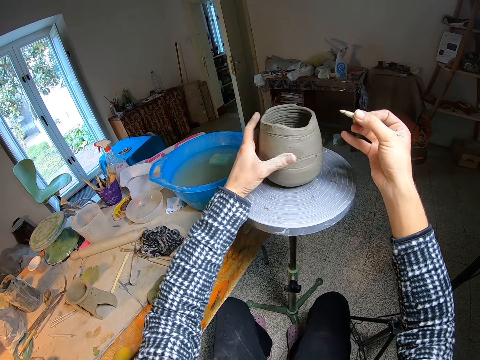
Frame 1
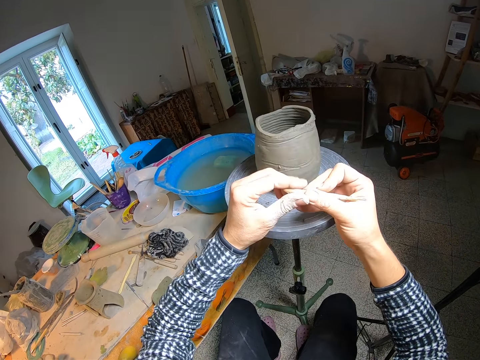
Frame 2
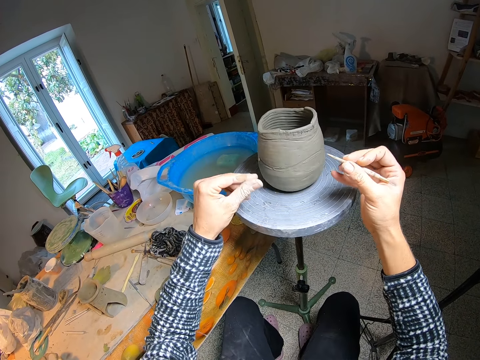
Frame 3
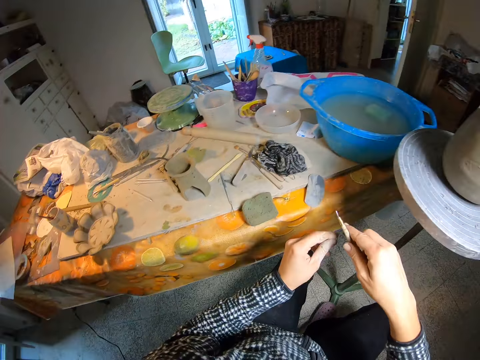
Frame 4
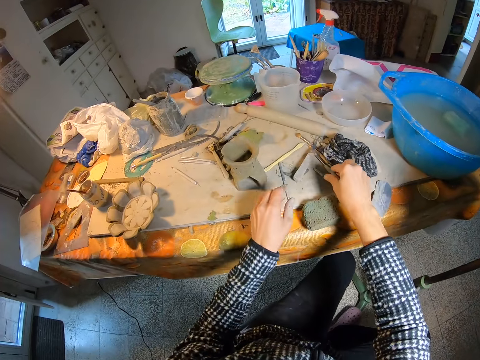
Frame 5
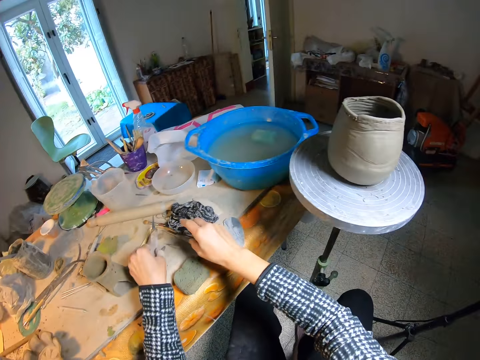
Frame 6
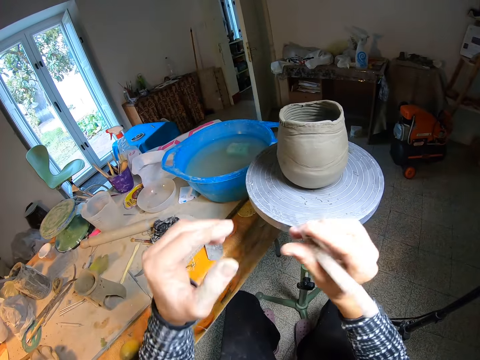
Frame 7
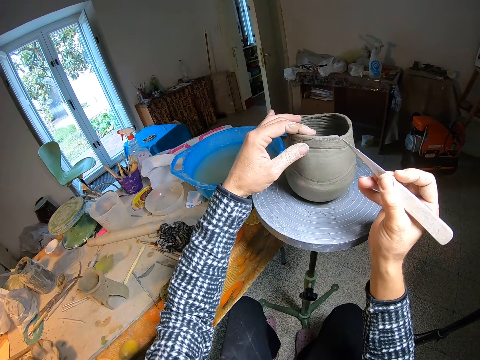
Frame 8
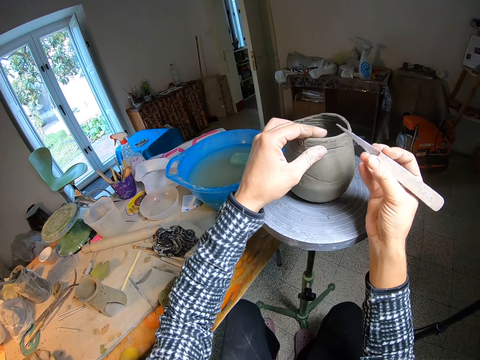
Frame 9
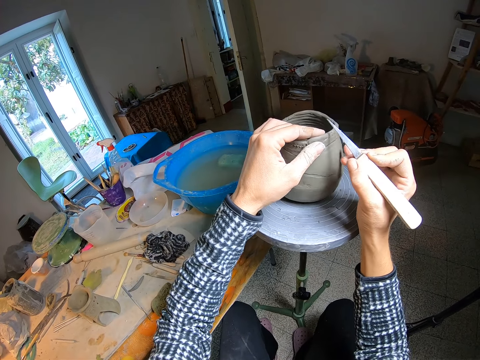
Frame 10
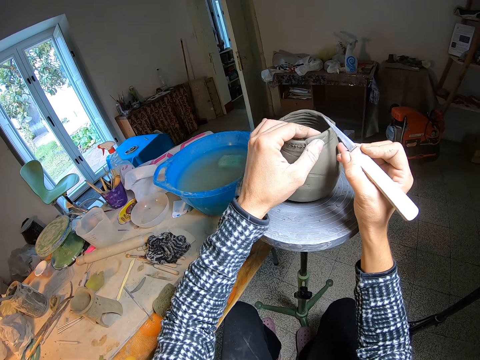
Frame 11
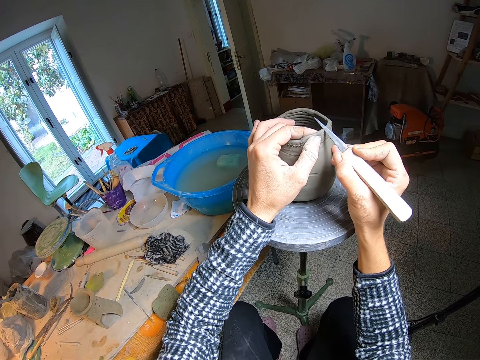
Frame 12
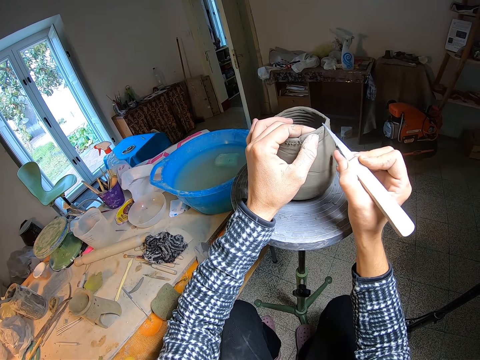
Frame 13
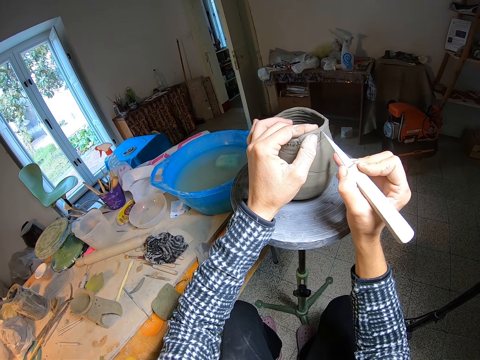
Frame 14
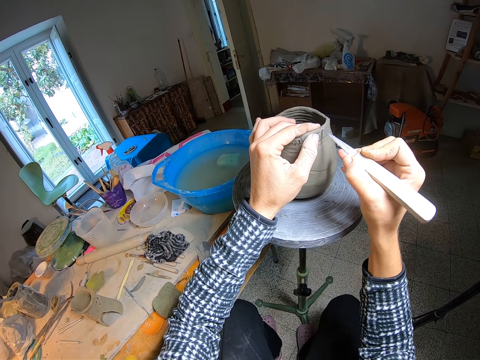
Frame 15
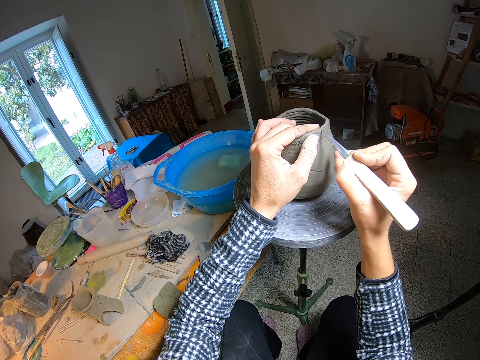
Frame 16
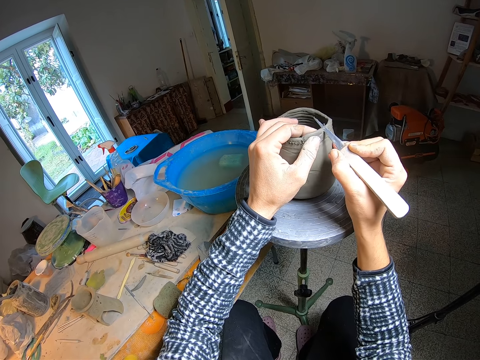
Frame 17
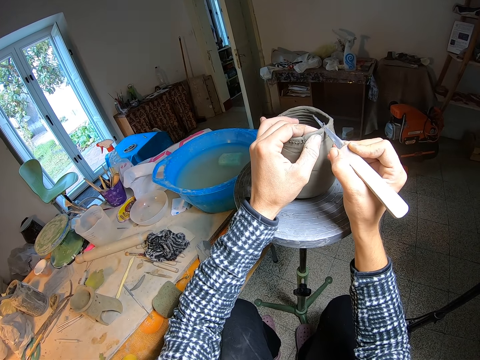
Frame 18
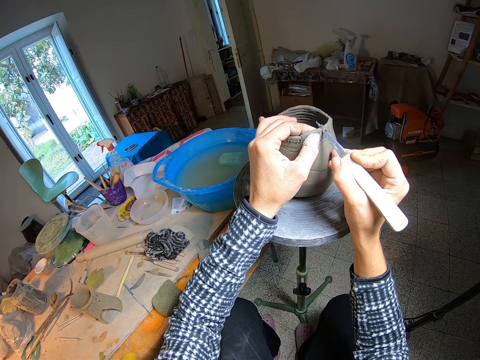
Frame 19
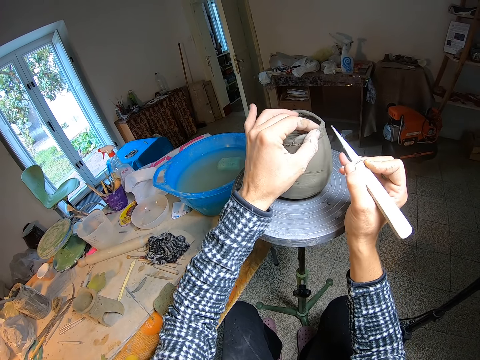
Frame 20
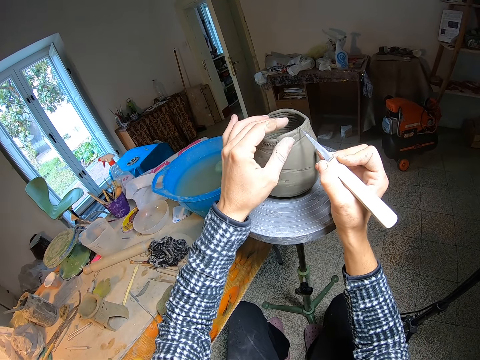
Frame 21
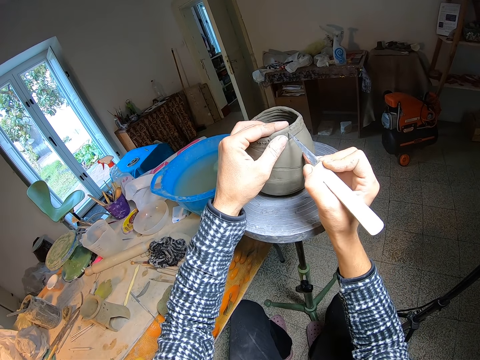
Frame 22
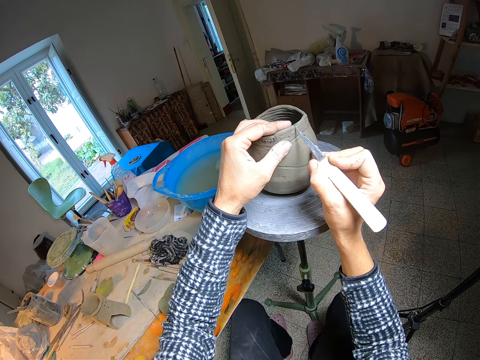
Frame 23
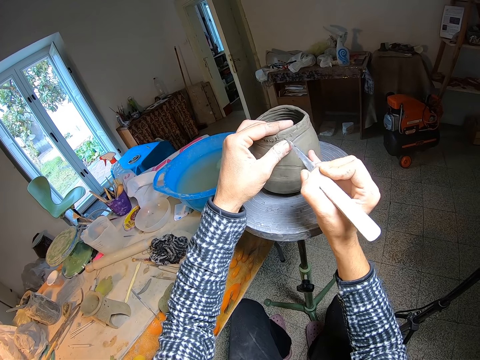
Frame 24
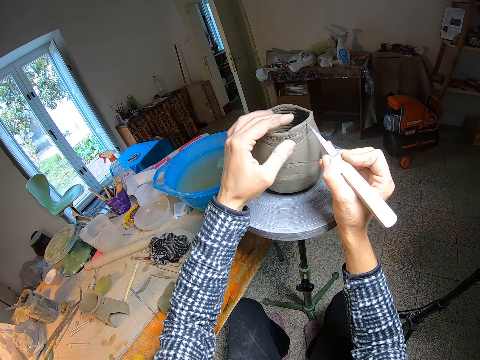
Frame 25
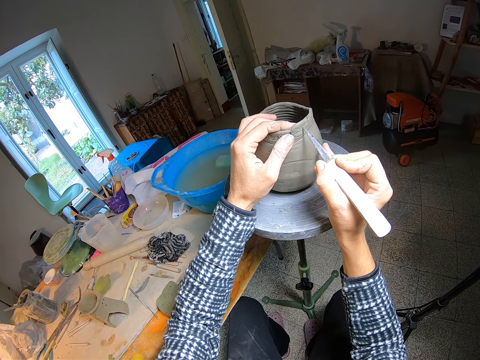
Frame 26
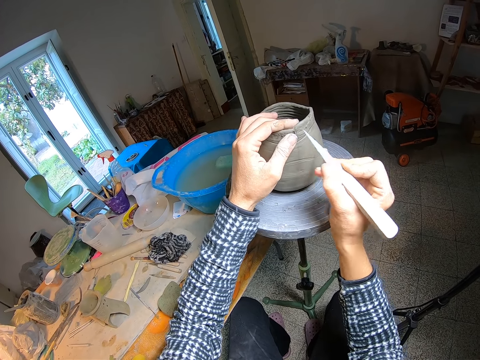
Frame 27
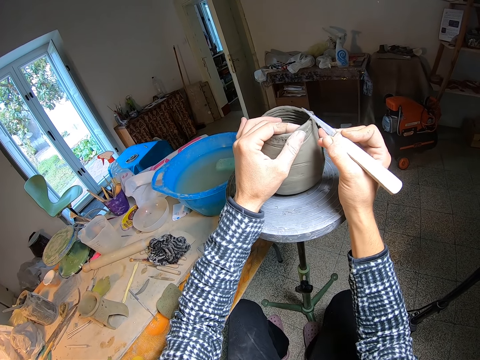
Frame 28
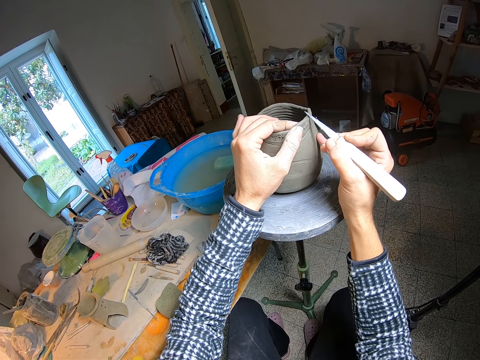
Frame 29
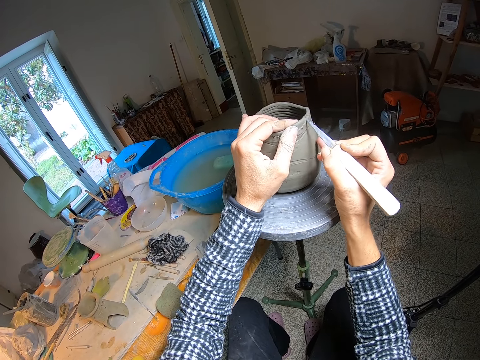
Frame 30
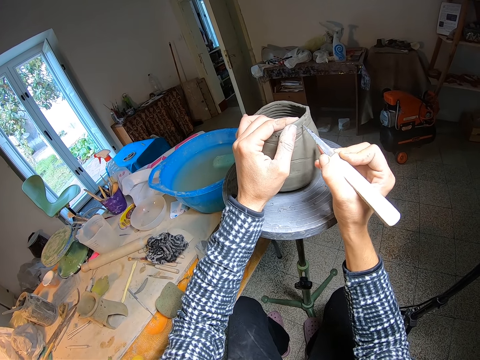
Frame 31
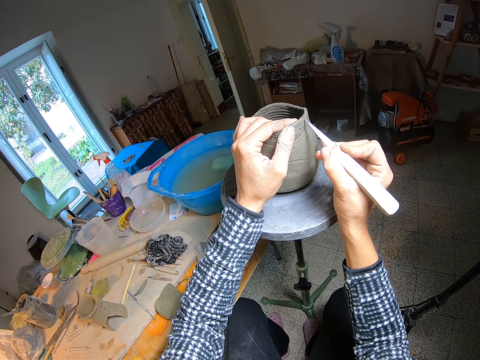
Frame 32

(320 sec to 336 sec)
The camera wearer wipes off the clay on the boxwood tool with her left hand. She drops clay from the stool. She drops the boxwood tool in her right hand on a workbench. She lifts a fettling knife or potters needle on the workbench with her left hand. She passes the fettling knife in her left hand to her right hand. She holds the clay on the potters wheel with her left hand. She turns the clay on the potters wheel with her left hand. She tilts the craft with a hand. She trims the clay with the fettling knife in her right hand. She sketches the craft with the potters needle. She removes part of the clay with her left hand. She trims the clay with the fettling knife in her right hand. She sketches the craft with the potters needle. She turns the clay on the potters wheel with her left hand. She tilts the craft with a hand. She sketches the craft with the potters needle.

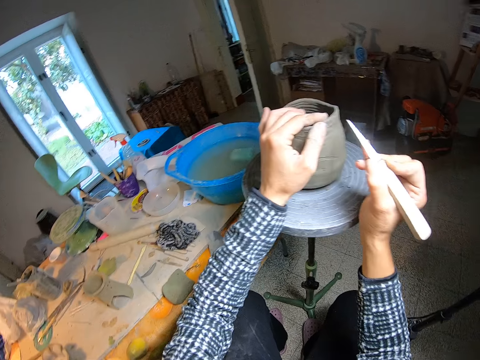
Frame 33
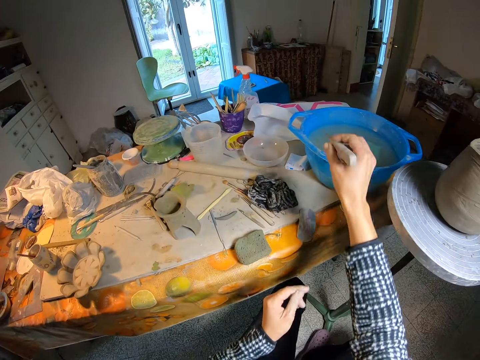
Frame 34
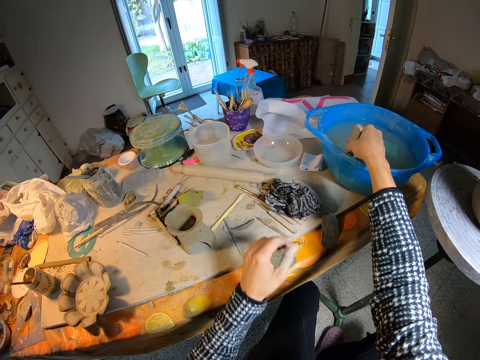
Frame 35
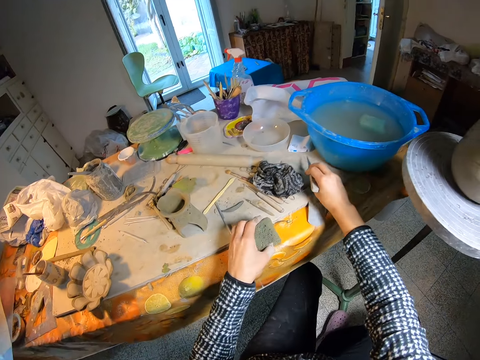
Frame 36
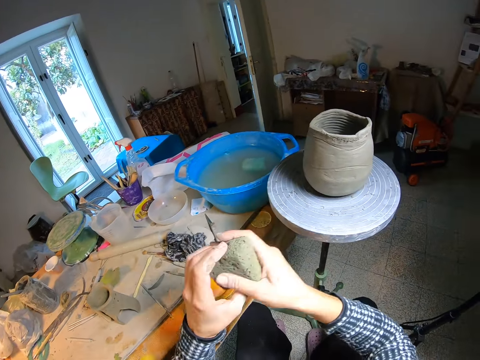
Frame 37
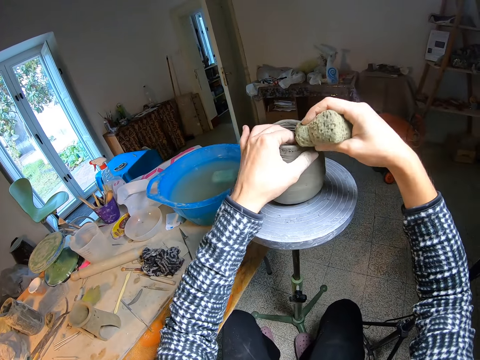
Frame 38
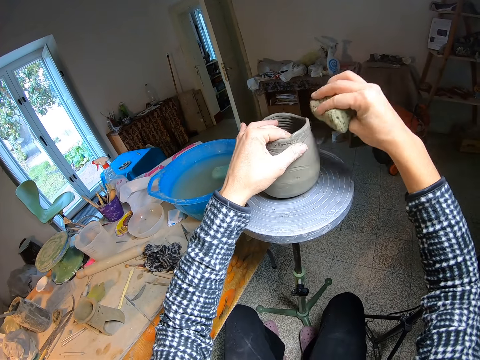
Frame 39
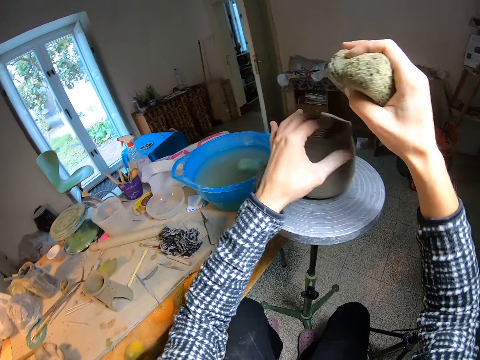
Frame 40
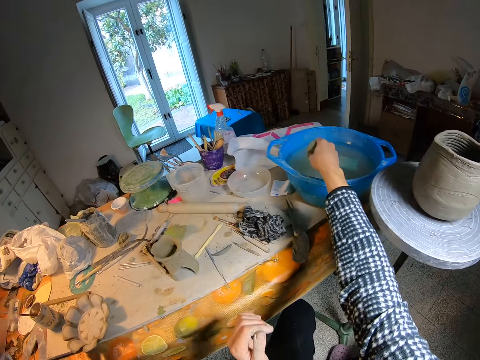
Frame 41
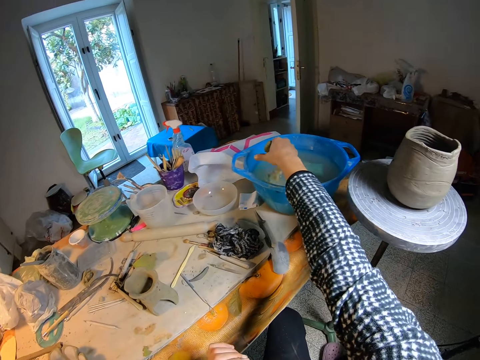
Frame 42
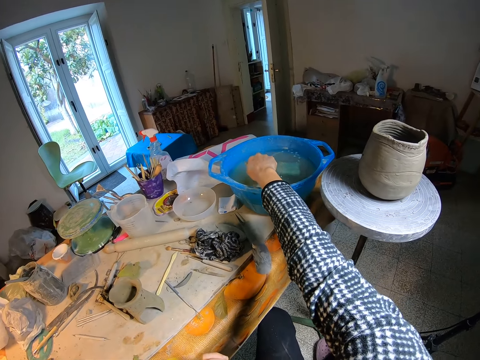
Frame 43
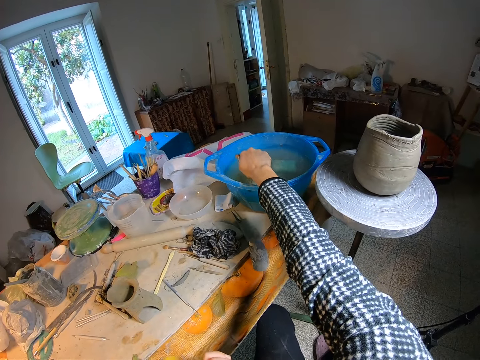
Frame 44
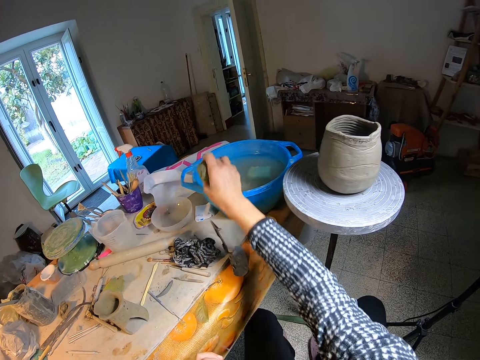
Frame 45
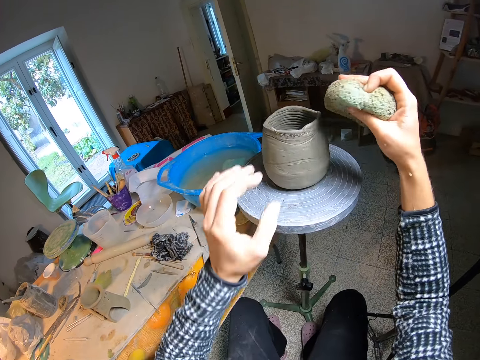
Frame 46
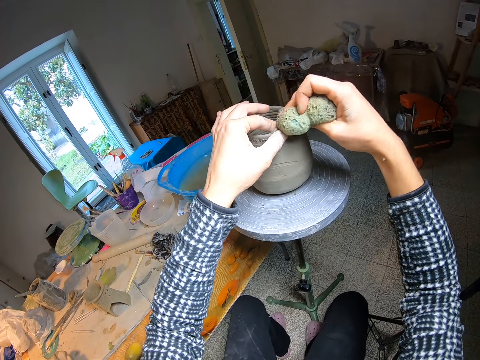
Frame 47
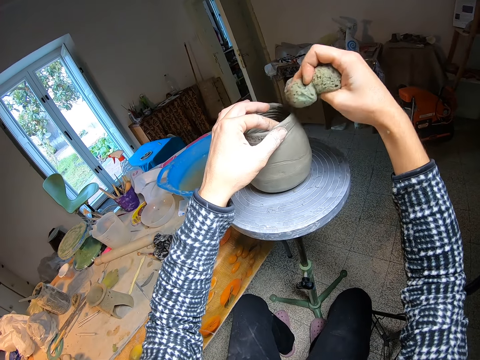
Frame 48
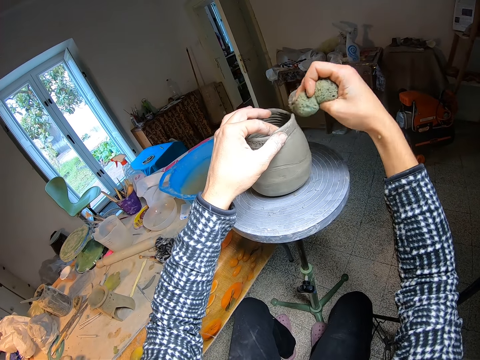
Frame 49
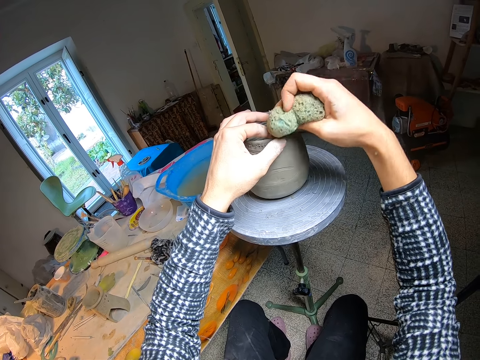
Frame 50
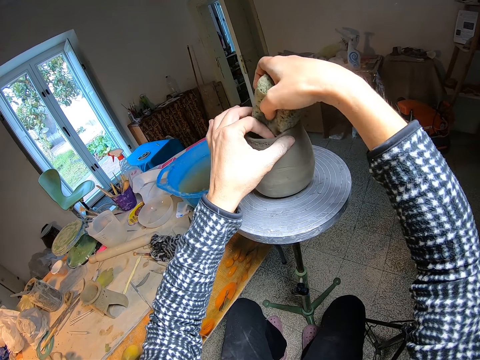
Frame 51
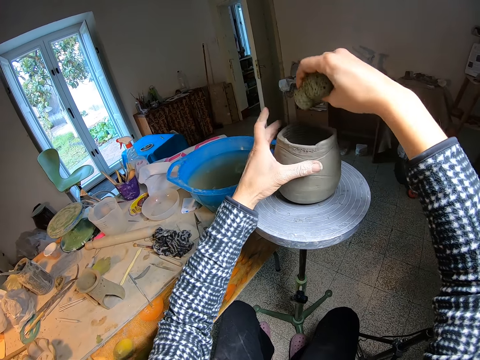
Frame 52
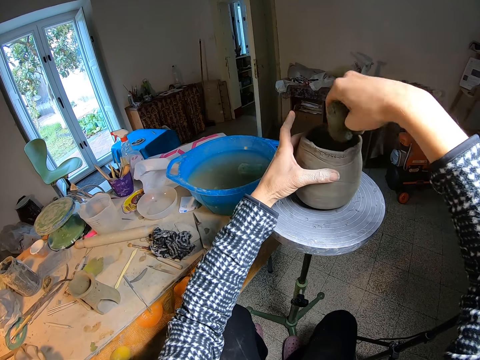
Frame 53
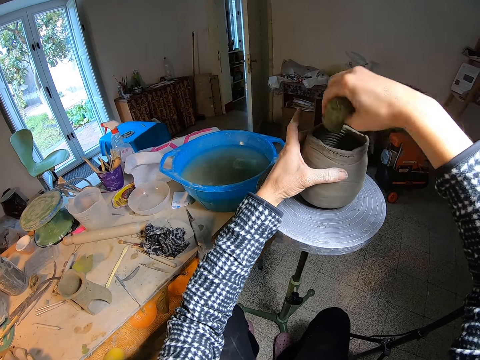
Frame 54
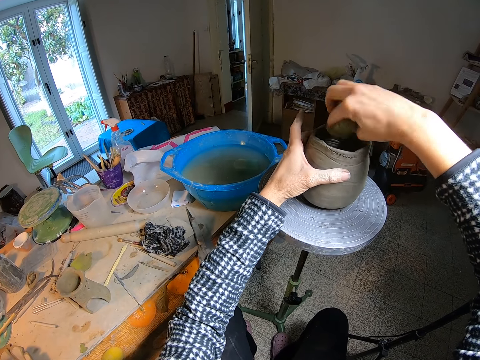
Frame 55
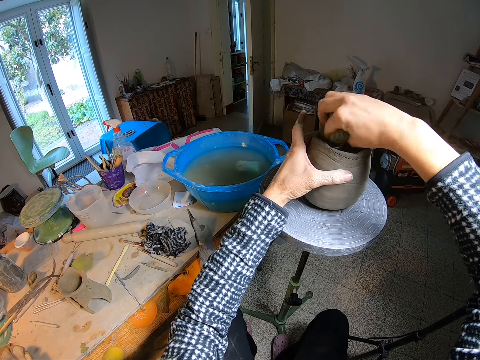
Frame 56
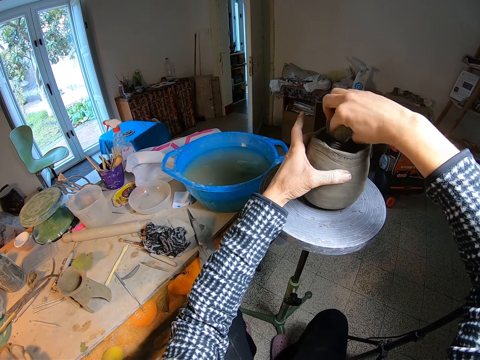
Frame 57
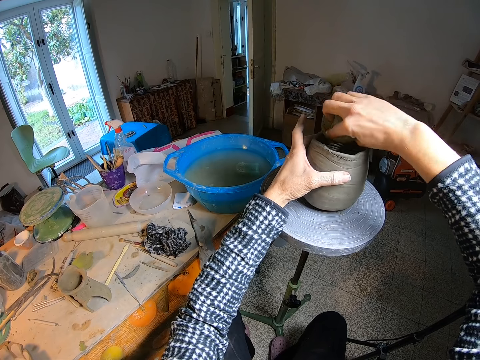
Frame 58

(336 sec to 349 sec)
The camera wearer dips the fettling knife in her right hand into a bowl of water on the workbench. She lifts a sponge on the workbench with her left hand. She drops the fettling knife in her right hand on the workbench. She passes the sponge in her left hand to her right hand. She holds the clay on the potters wheel with her left hand. She wipes the clay on the potters wheel with the sponge in her right hand. She dips the sponge in her right hand into the bowl on the workbench. She squeezes the sponge with a hand. She wipes the clay on the potters wheel with the sponge in her right hand. She holds the clay on the potters wheel with her left hand.
